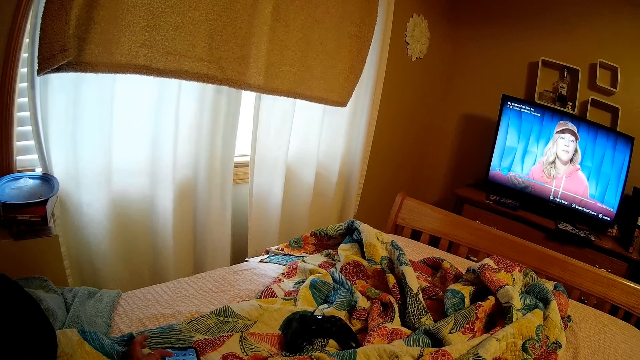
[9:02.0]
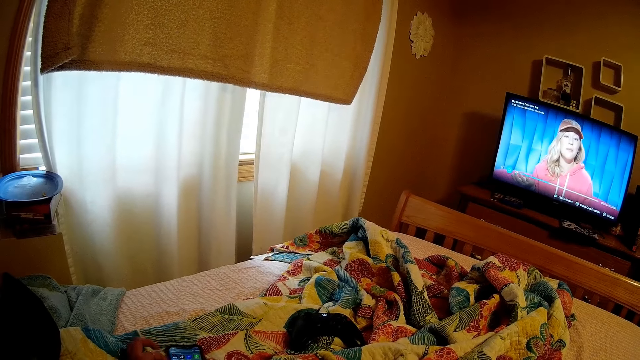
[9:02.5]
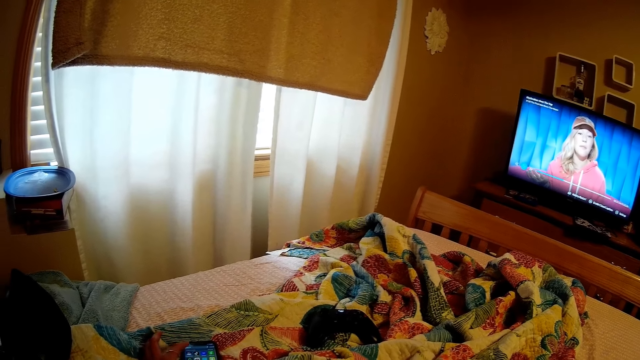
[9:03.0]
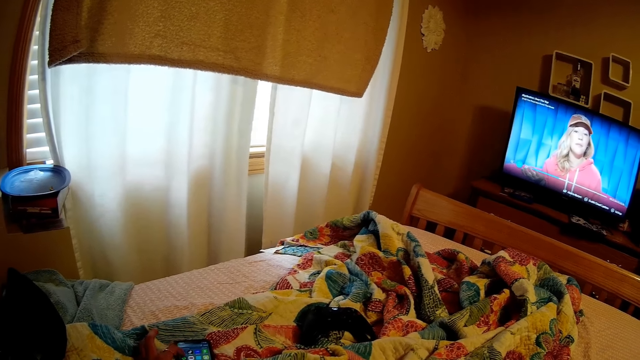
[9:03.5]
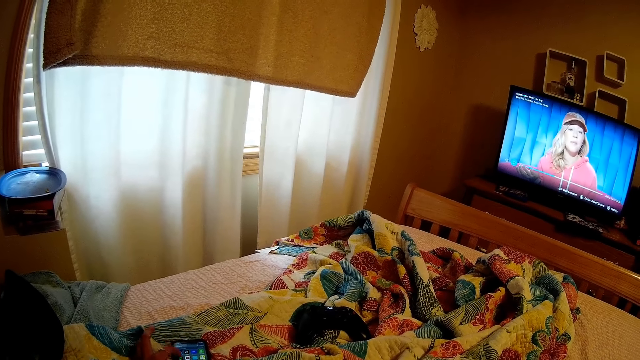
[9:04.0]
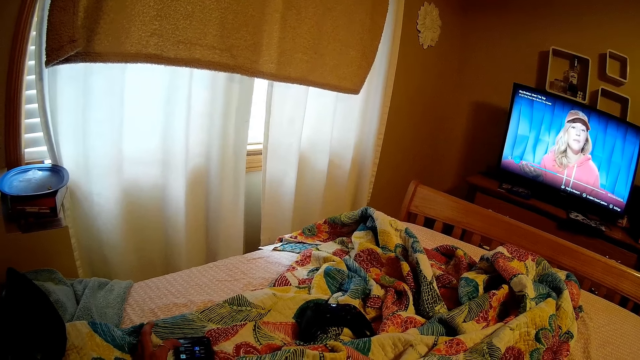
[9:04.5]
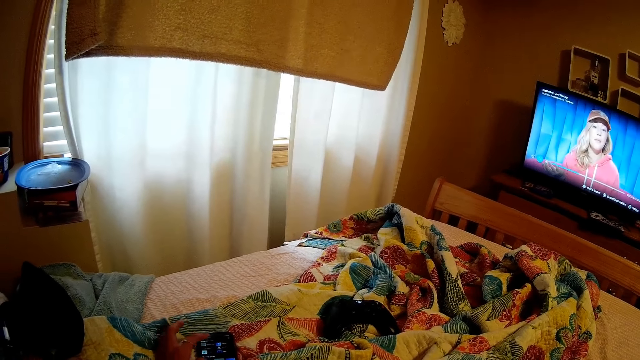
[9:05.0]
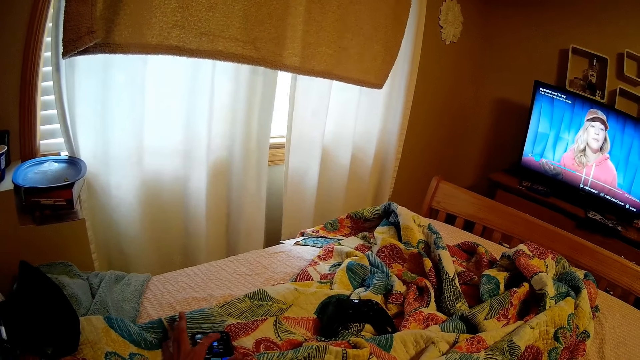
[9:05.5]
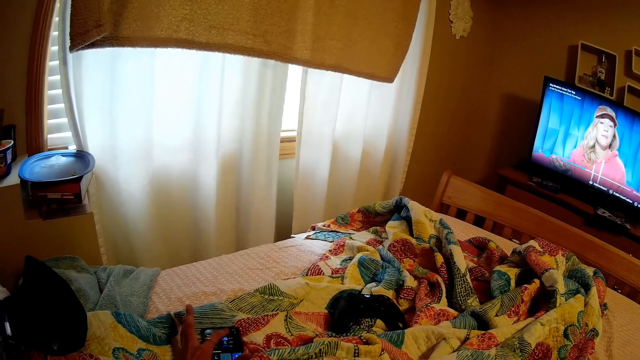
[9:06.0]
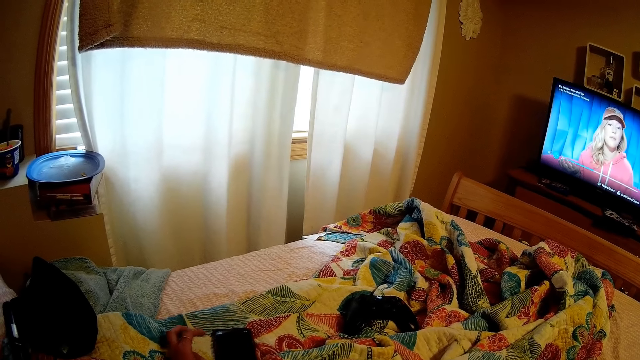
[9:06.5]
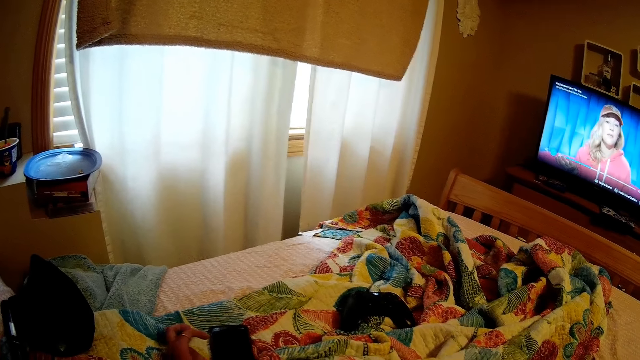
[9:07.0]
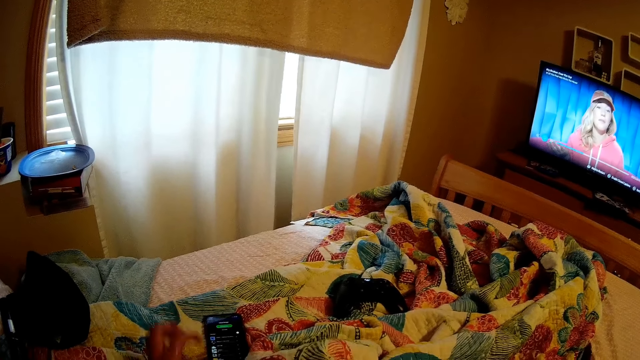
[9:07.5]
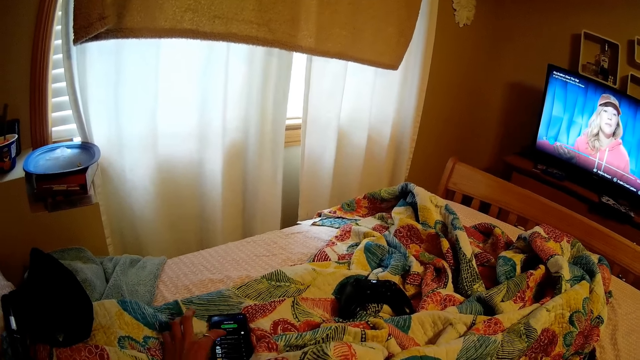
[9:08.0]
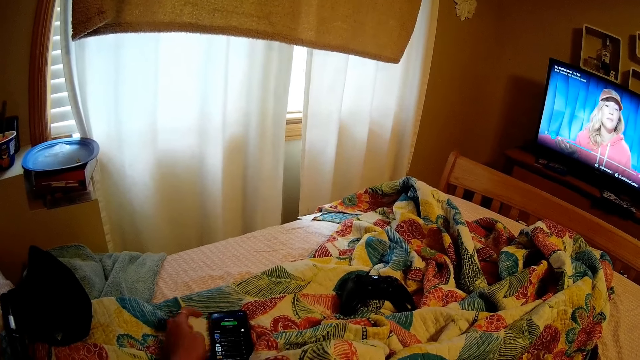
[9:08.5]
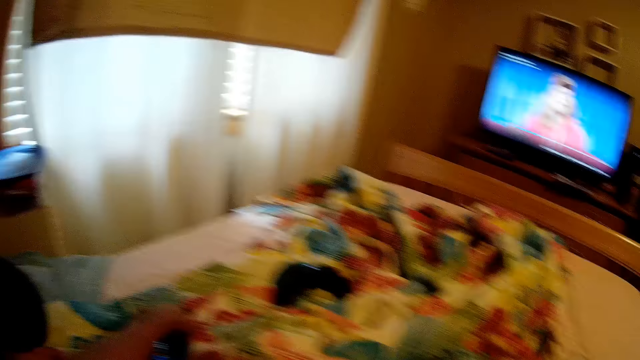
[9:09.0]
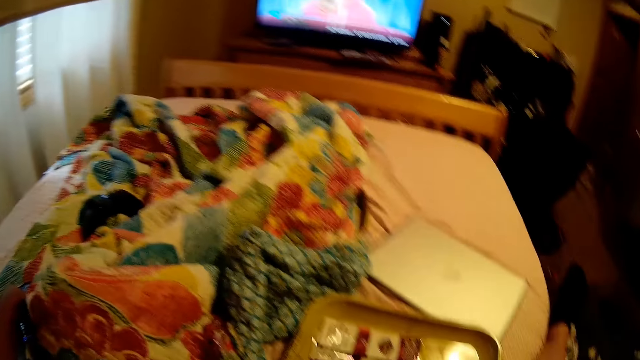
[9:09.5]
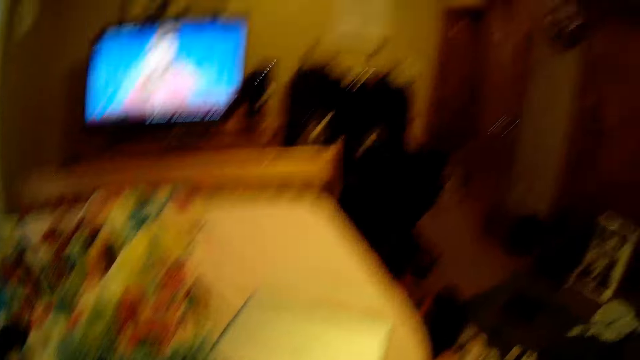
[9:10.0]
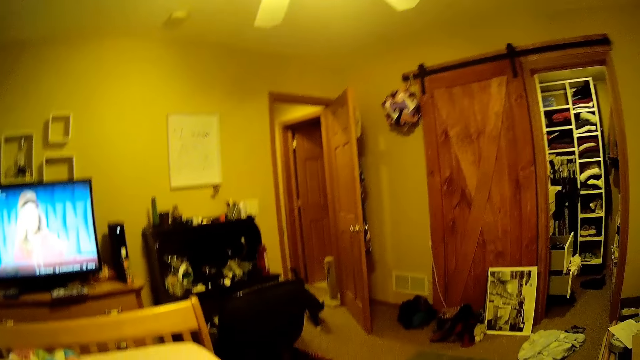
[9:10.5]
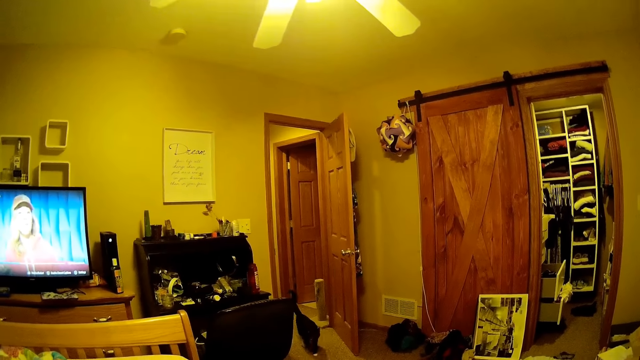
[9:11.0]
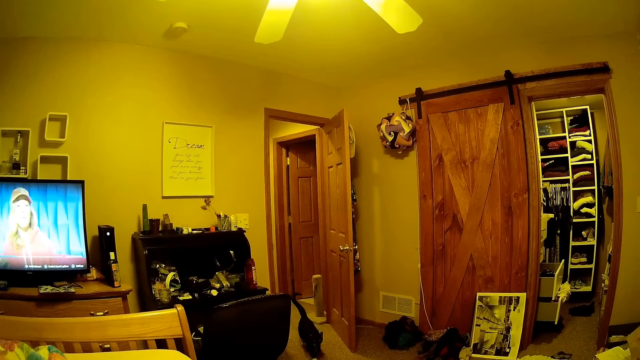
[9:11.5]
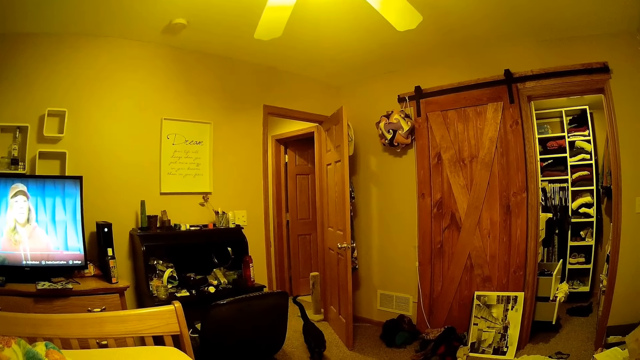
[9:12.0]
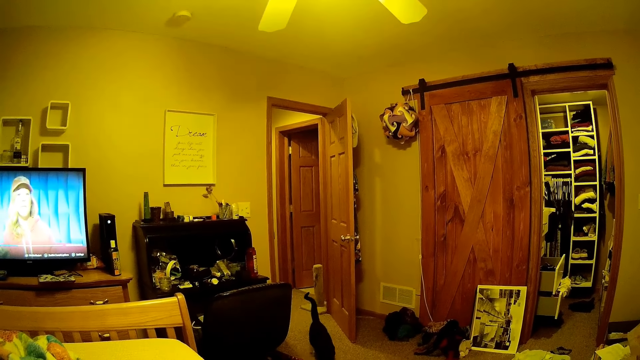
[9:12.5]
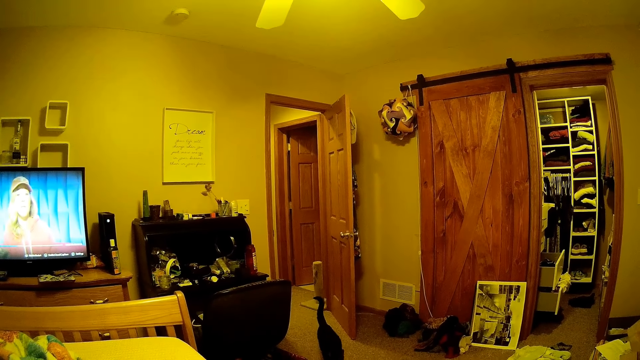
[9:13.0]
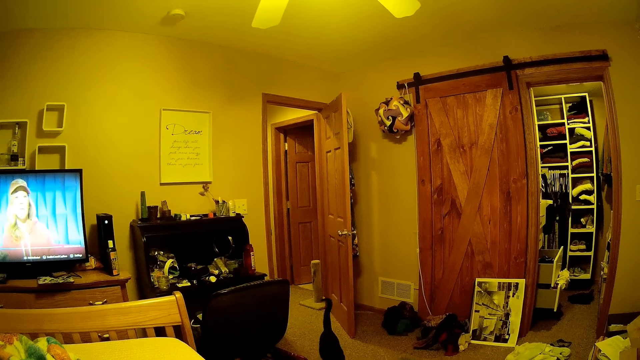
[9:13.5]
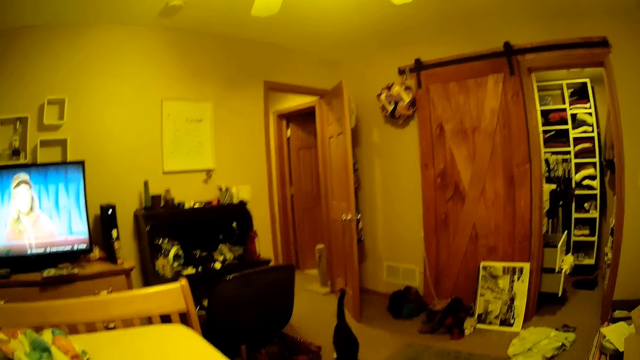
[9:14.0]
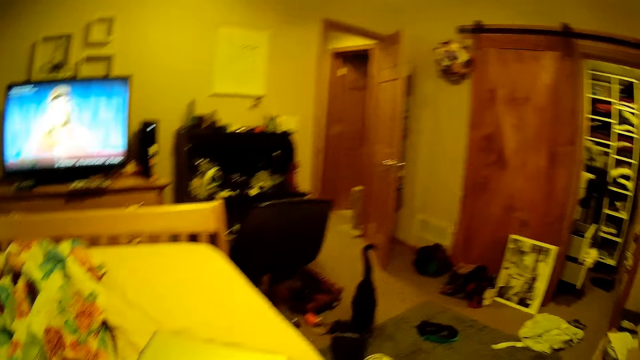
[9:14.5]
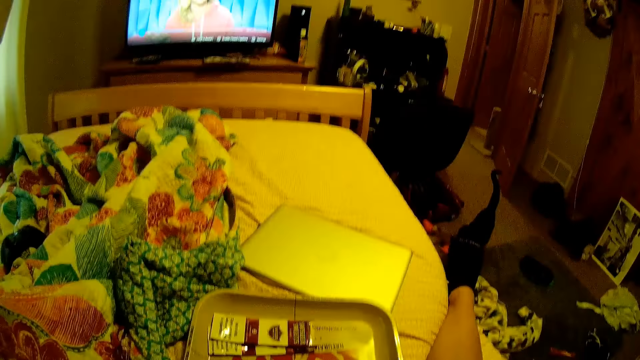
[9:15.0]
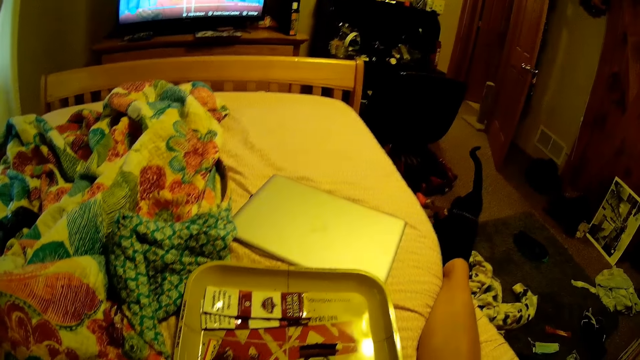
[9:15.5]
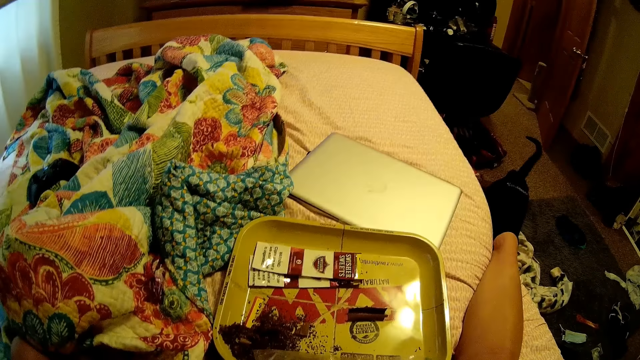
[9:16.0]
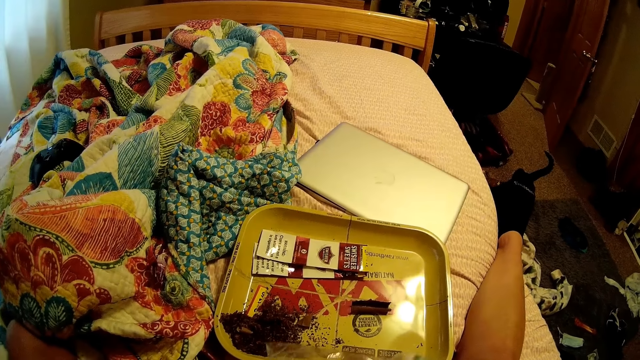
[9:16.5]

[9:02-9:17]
The camera wearer looks around. They look around repeatedly. They interact with the cat.

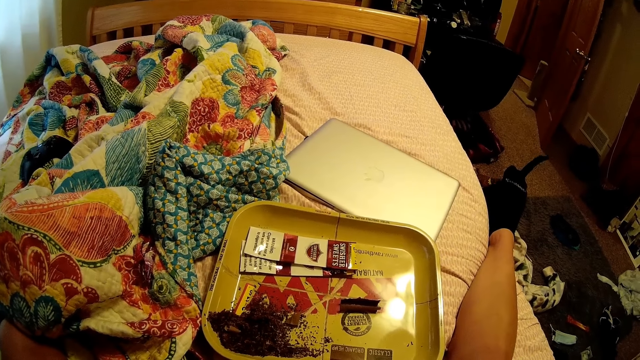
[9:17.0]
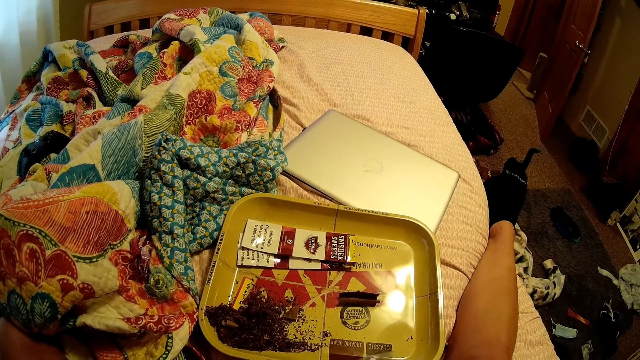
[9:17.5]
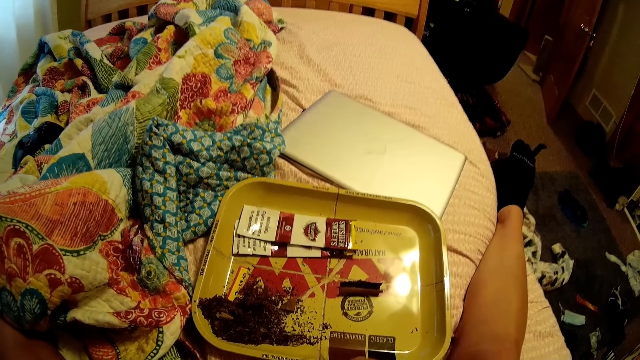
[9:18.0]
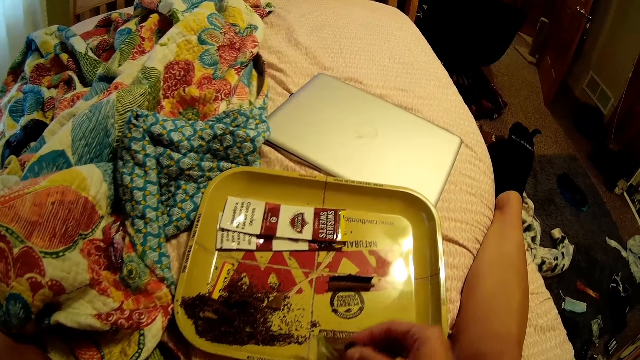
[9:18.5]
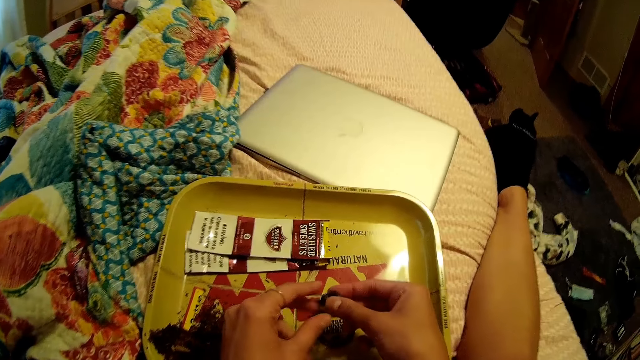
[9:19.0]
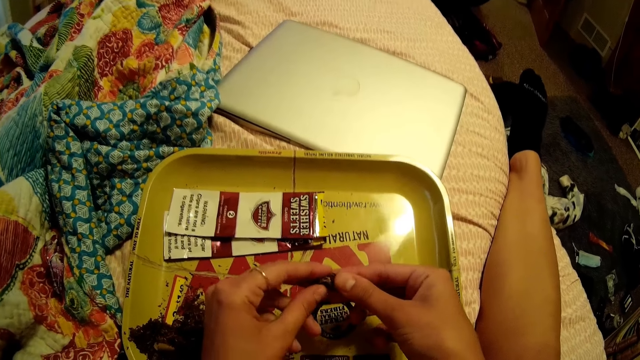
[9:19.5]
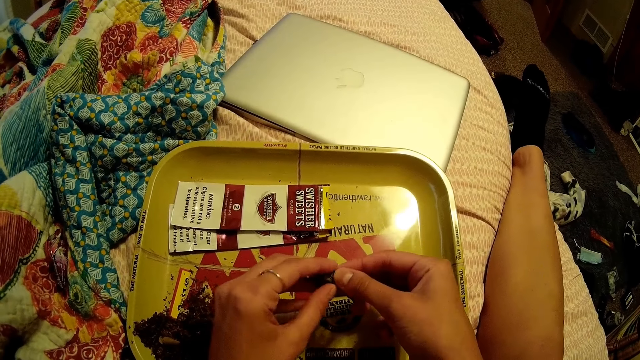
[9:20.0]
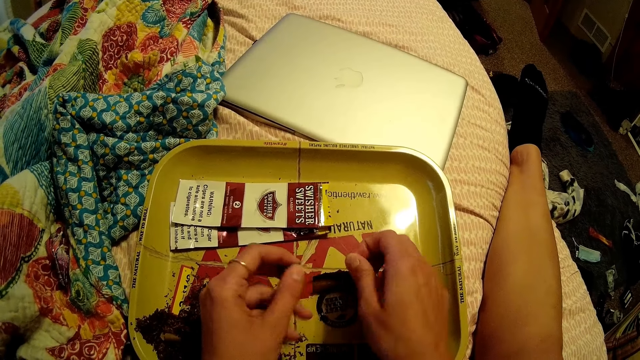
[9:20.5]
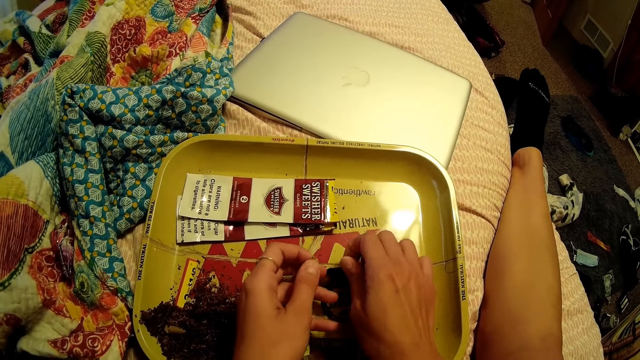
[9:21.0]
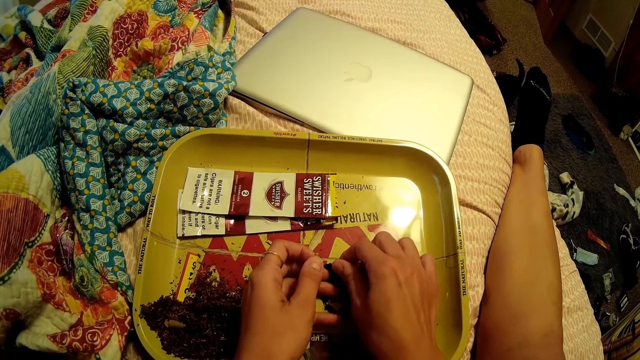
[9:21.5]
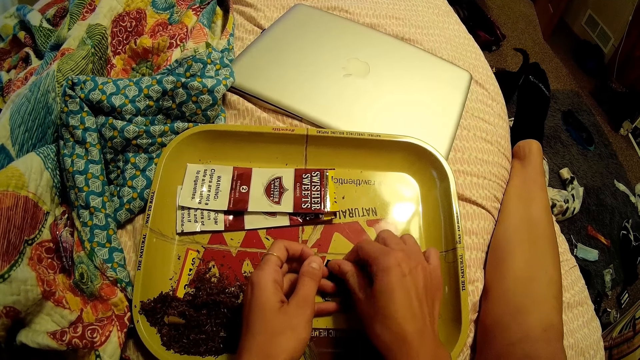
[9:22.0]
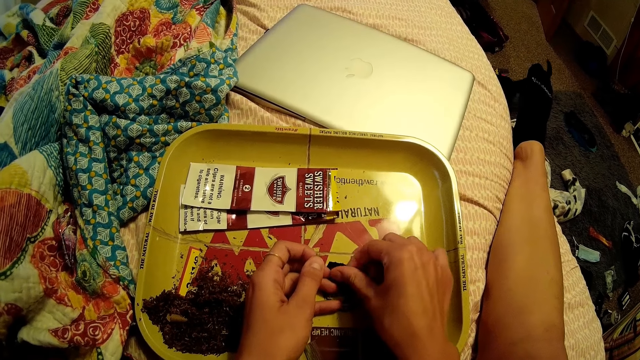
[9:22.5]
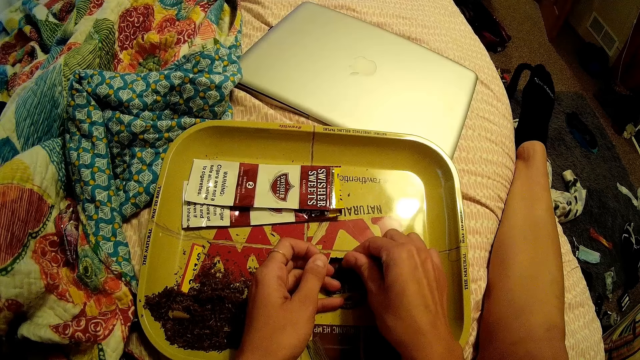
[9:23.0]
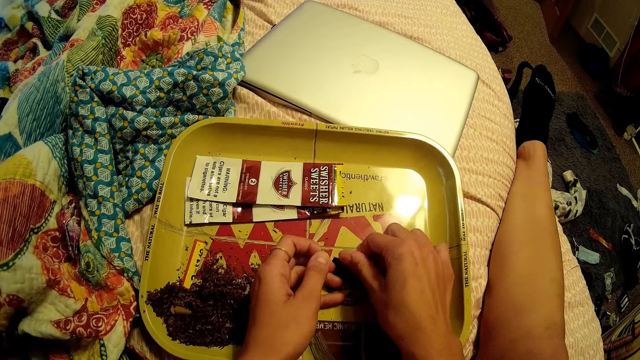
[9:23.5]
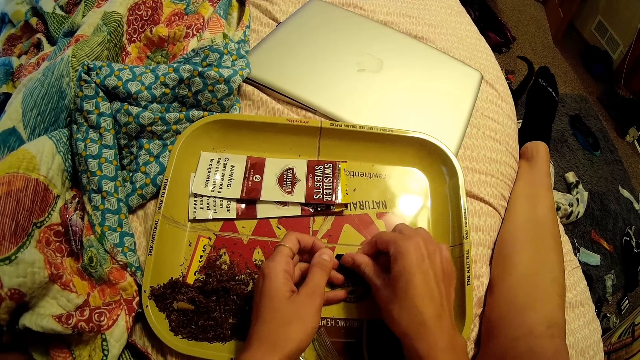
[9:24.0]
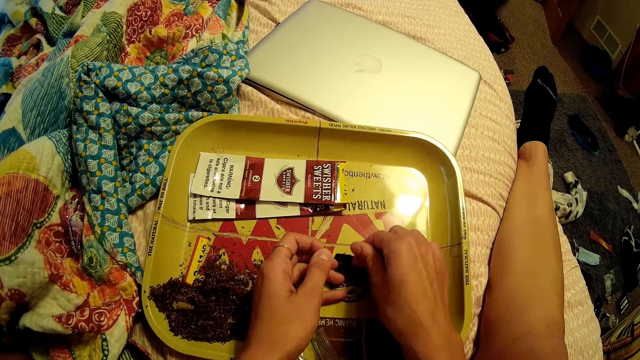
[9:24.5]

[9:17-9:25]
The camera wearer crushes cigar ashes with both her hands. She touches something.
